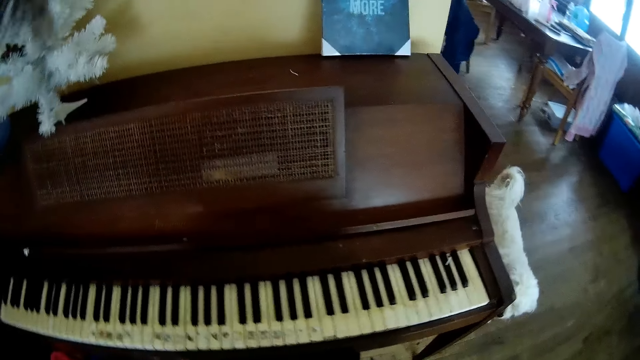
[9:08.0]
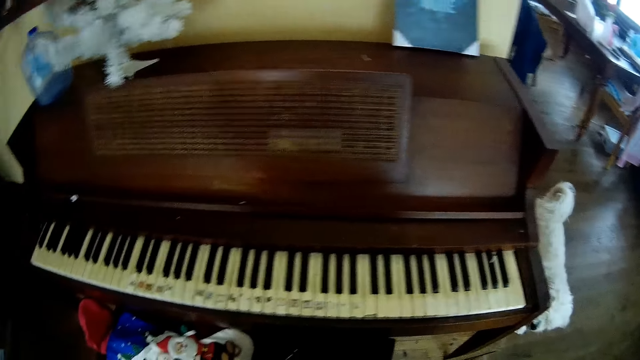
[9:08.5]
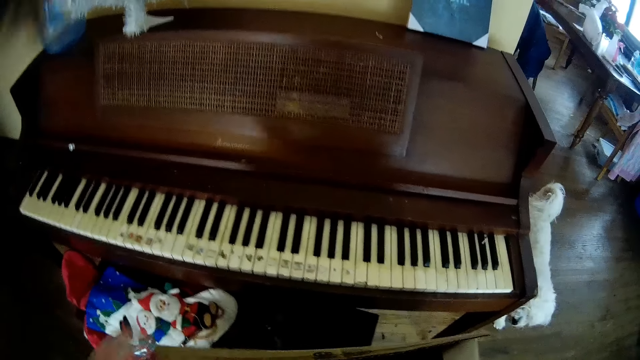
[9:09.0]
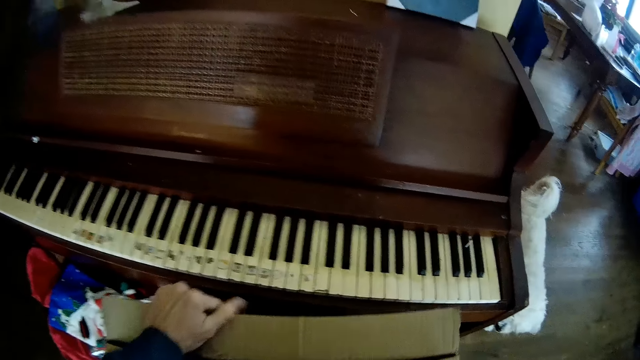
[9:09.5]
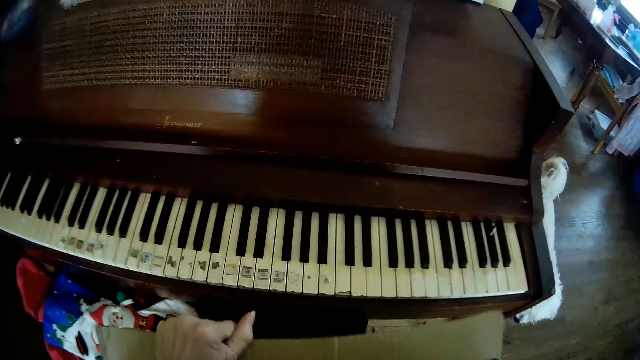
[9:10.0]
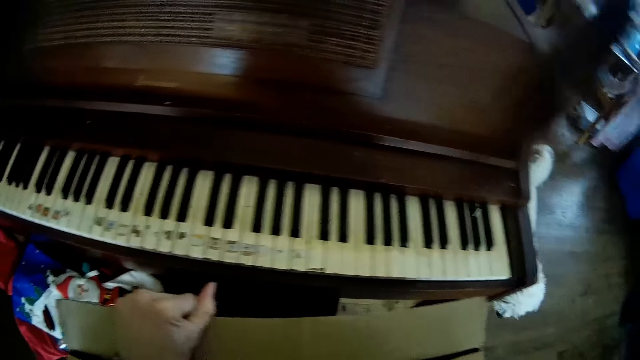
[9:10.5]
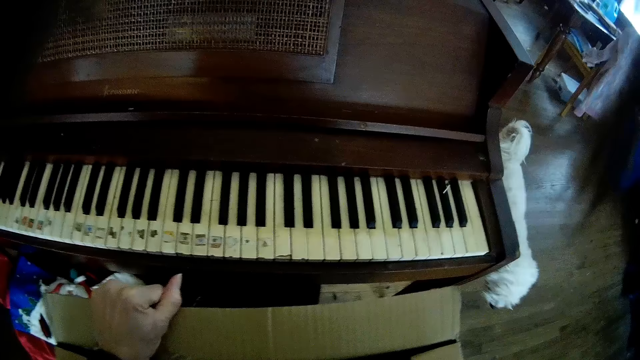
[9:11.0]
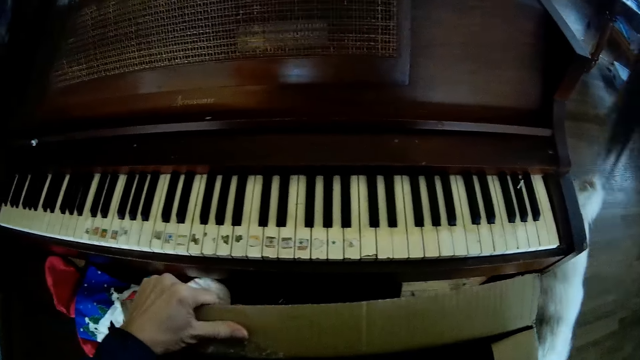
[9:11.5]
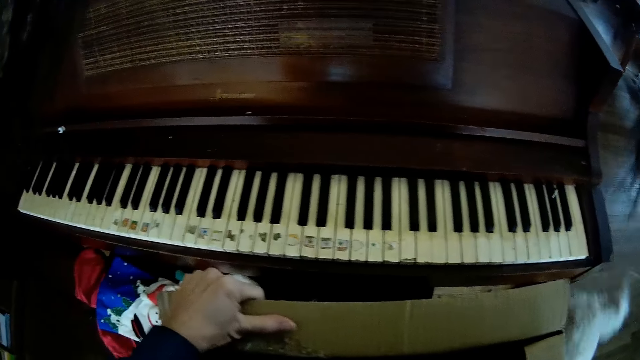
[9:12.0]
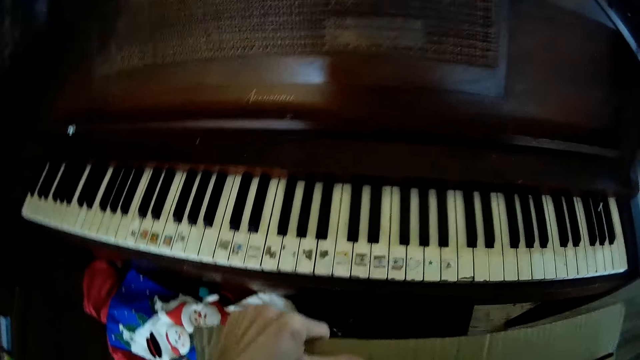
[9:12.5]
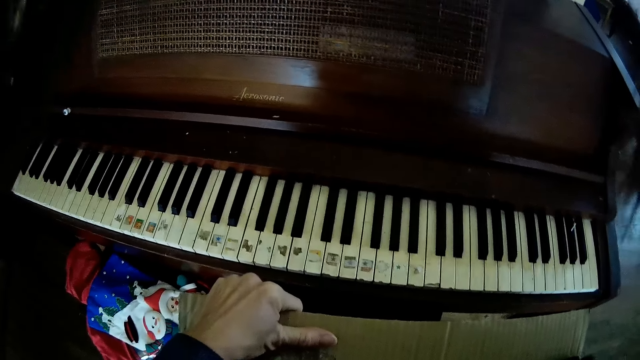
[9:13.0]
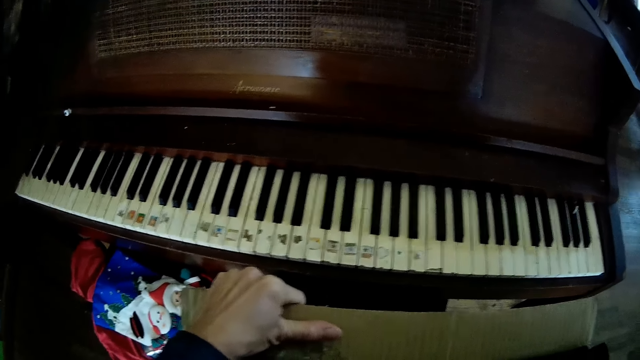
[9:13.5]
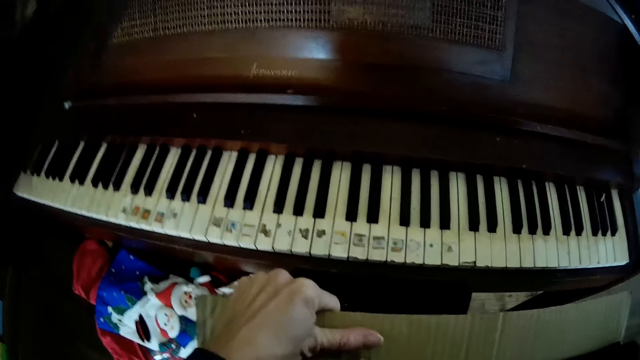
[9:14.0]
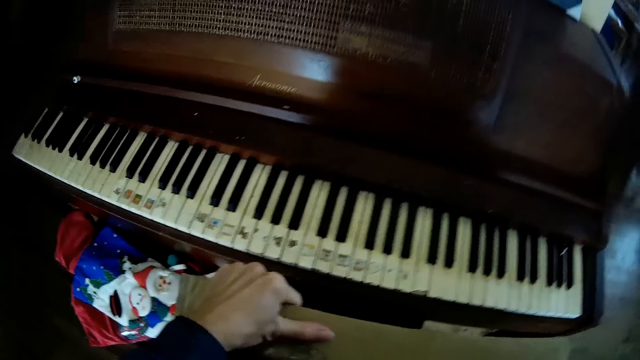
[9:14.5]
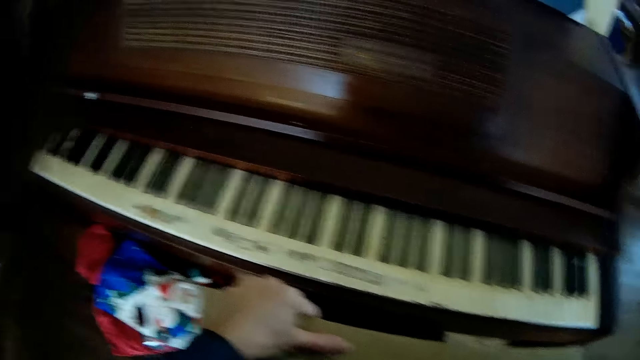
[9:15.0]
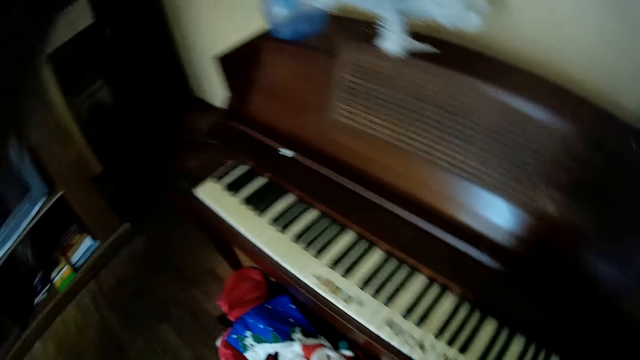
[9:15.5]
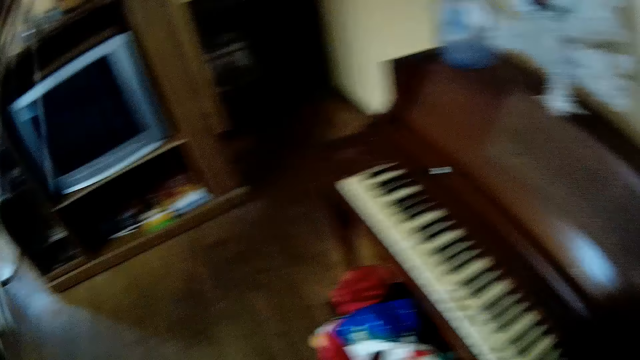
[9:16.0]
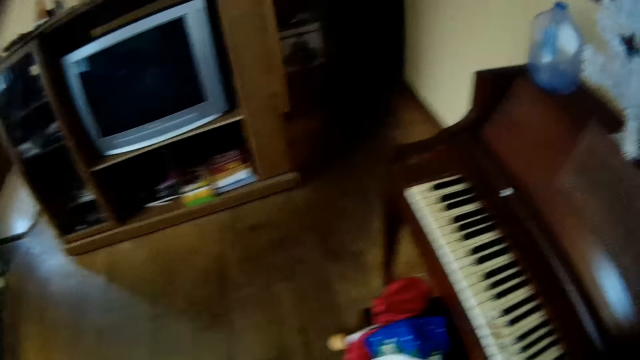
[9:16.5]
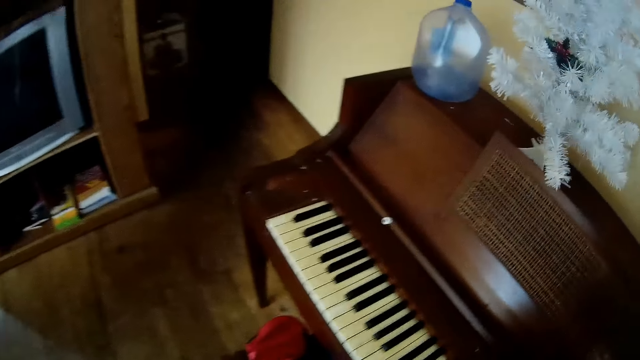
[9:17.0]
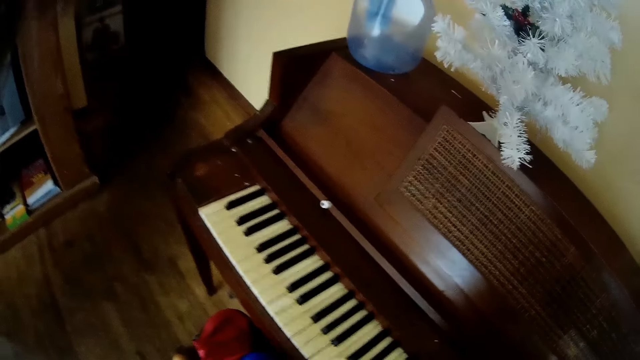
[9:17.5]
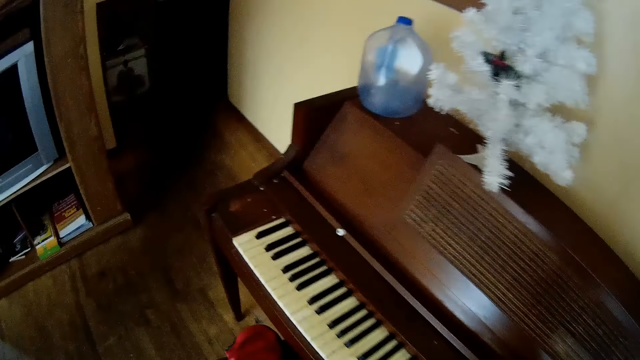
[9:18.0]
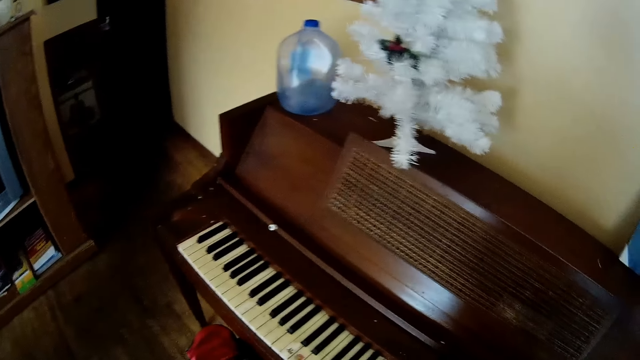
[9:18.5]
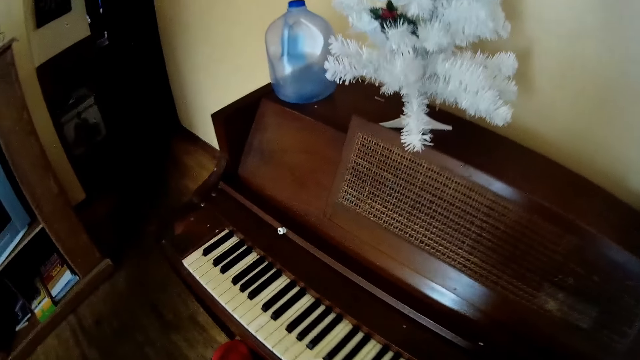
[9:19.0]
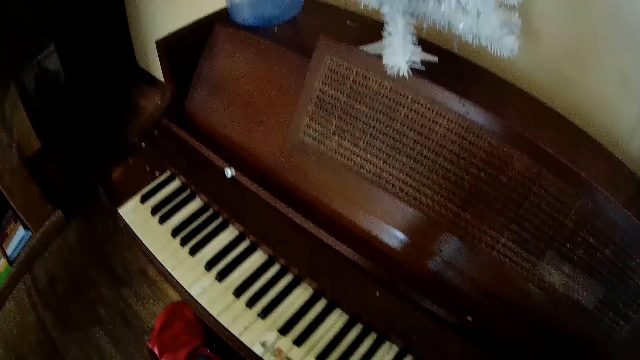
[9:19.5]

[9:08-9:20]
The camera wearer opens the box with her left hand. She holds the box. The dog walks toward the camera wearer.

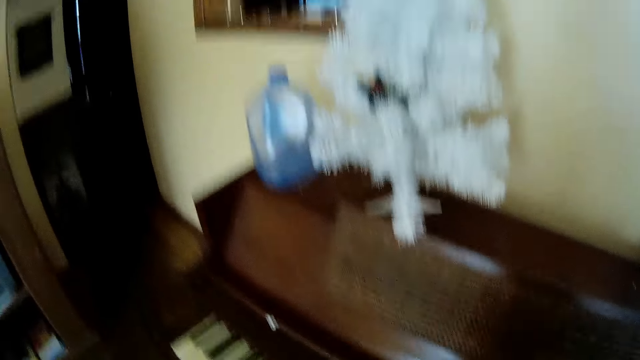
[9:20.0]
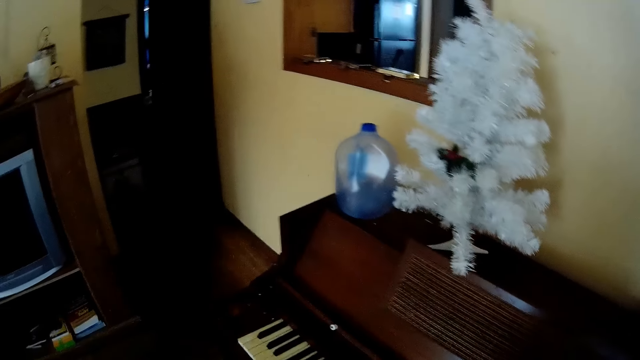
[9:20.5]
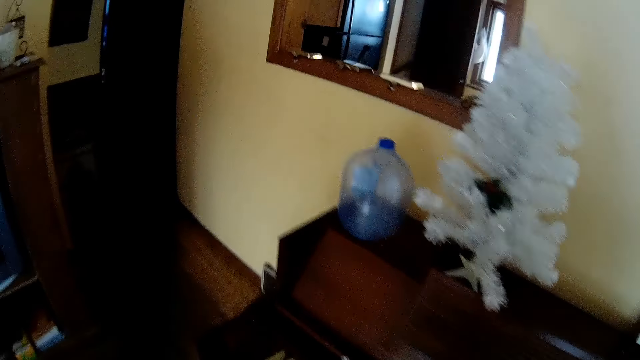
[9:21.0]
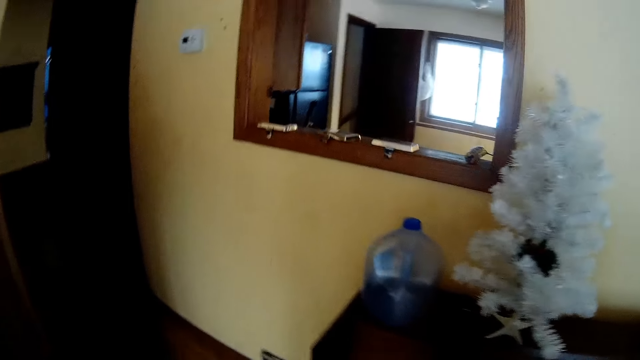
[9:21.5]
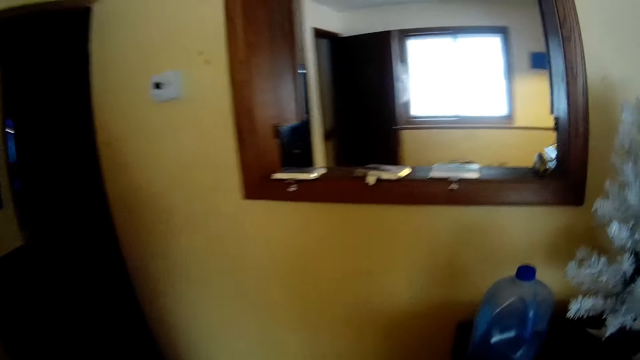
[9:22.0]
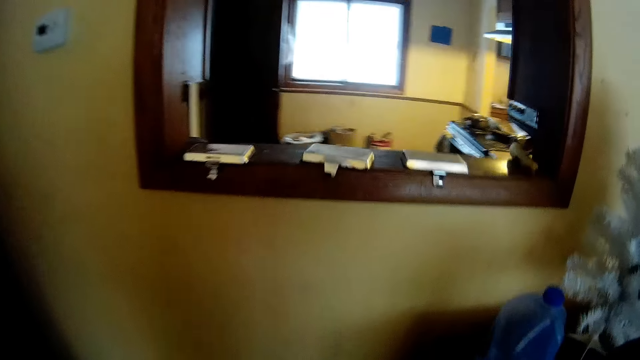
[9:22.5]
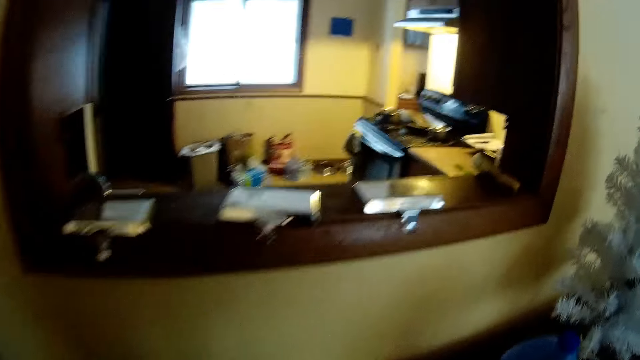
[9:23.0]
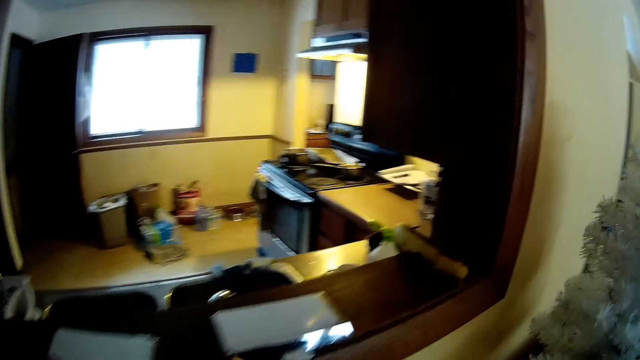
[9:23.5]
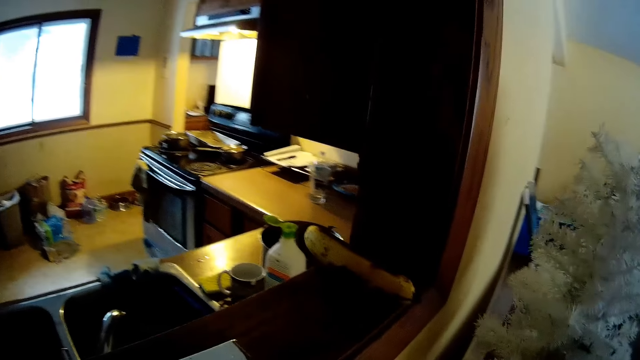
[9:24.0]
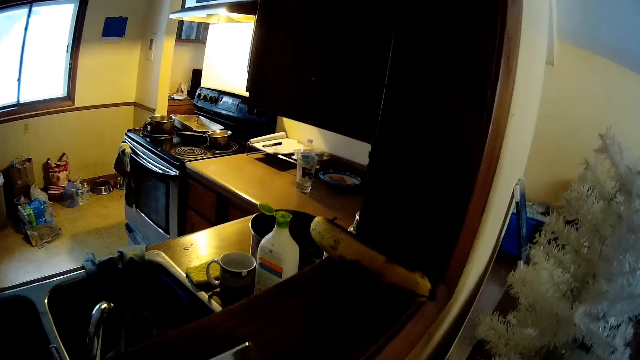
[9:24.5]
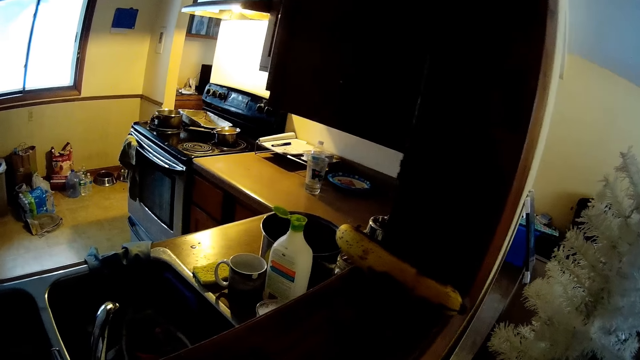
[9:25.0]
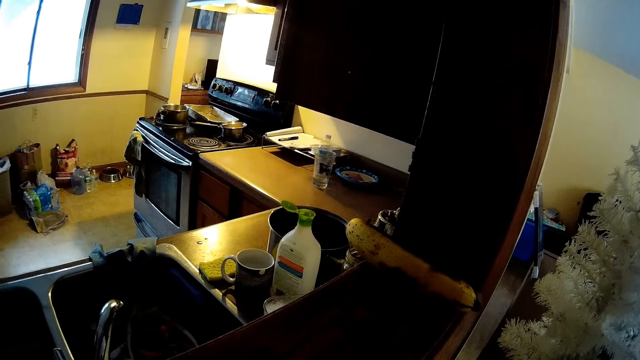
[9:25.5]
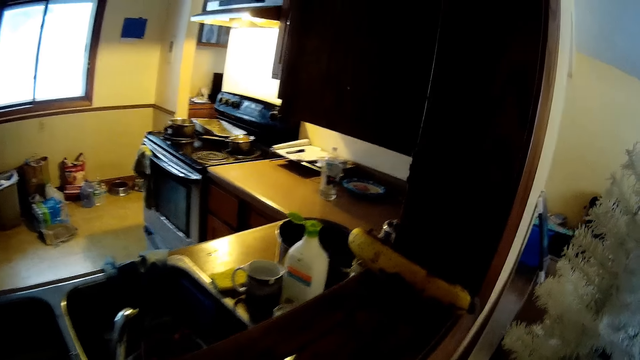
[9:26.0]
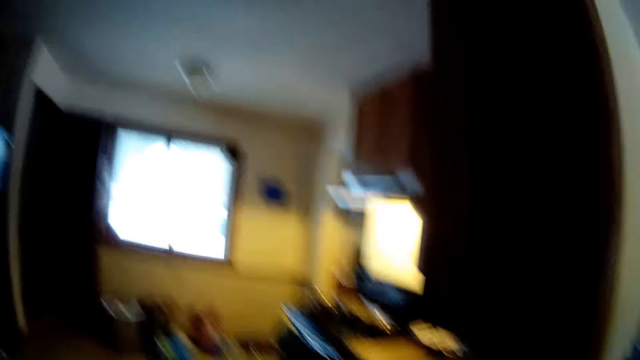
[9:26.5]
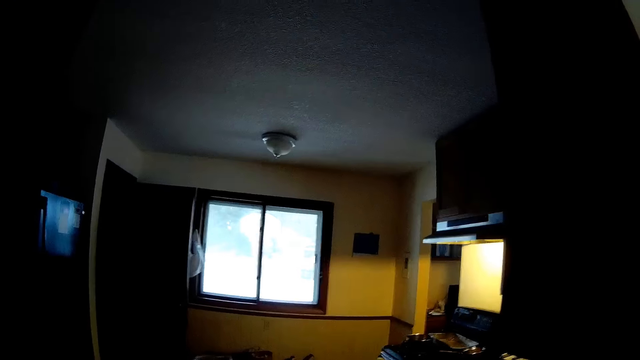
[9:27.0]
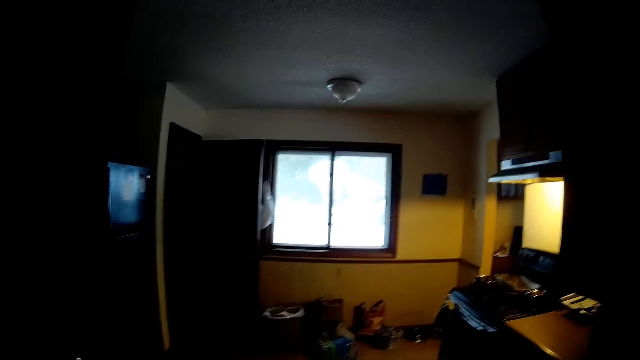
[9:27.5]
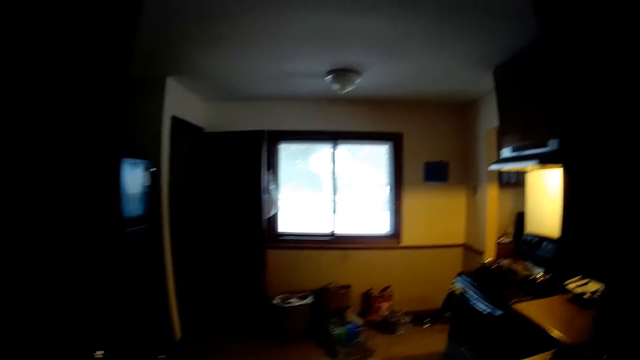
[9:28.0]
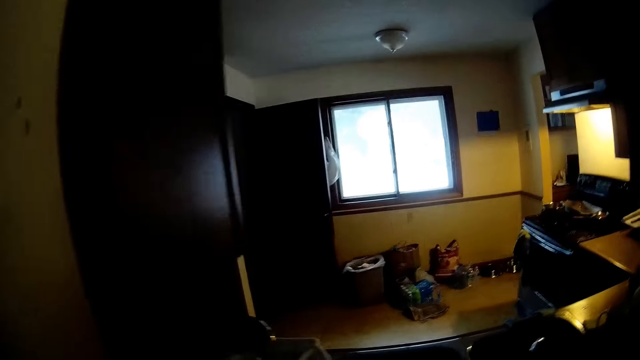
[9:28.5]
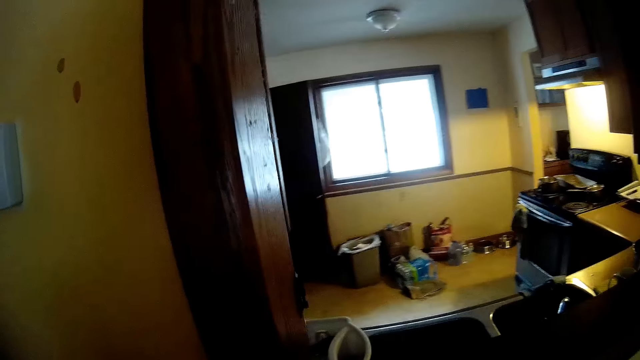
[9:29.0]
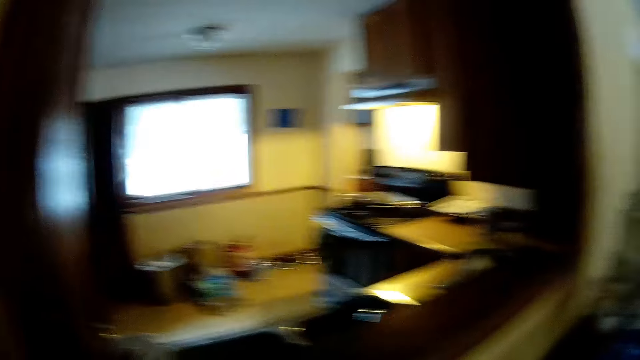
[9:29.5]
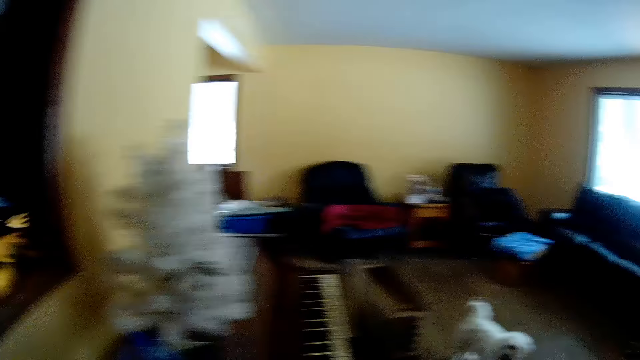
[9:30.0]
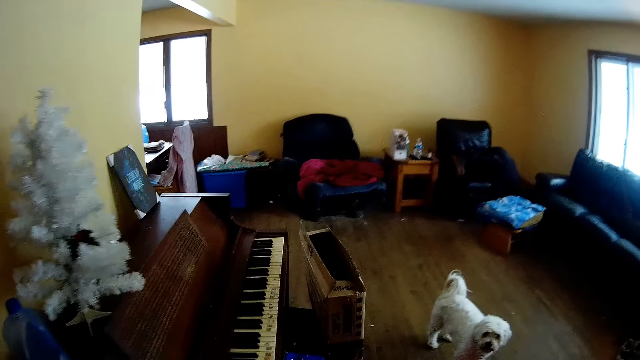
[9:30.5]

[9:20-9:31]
The camera wearer looks at the kitchen through the window.
